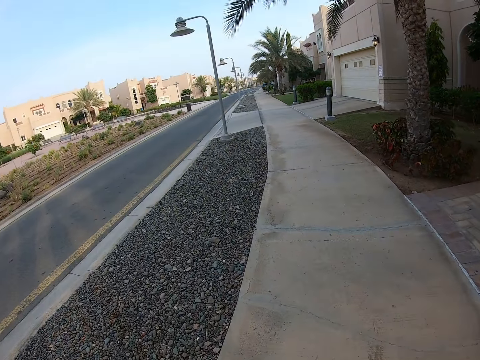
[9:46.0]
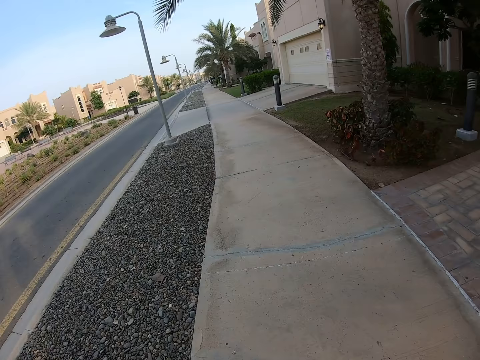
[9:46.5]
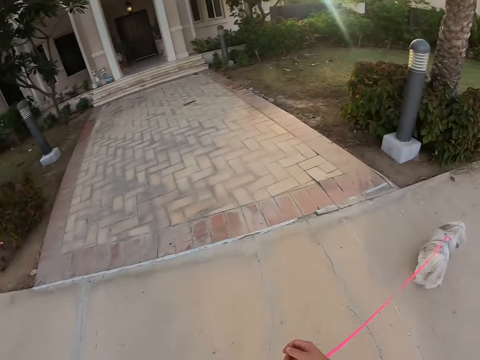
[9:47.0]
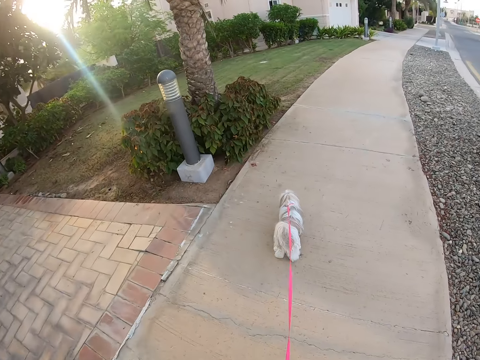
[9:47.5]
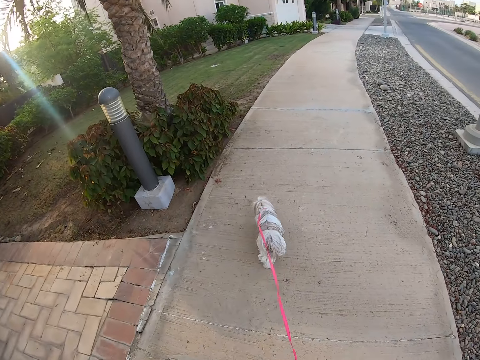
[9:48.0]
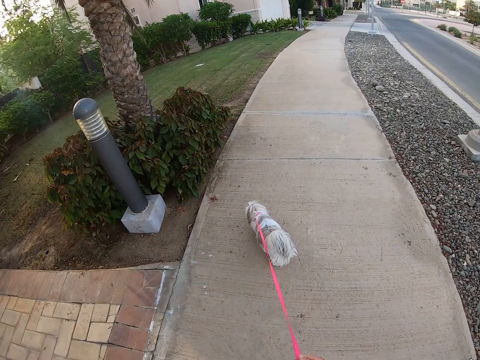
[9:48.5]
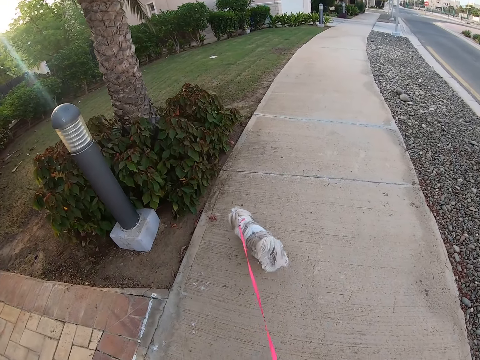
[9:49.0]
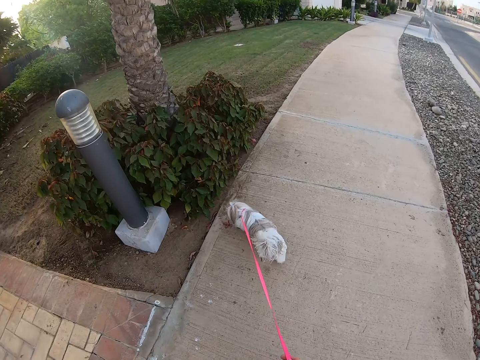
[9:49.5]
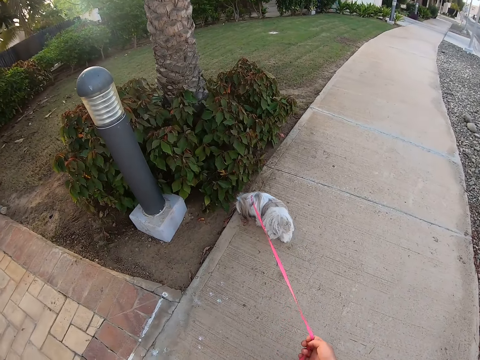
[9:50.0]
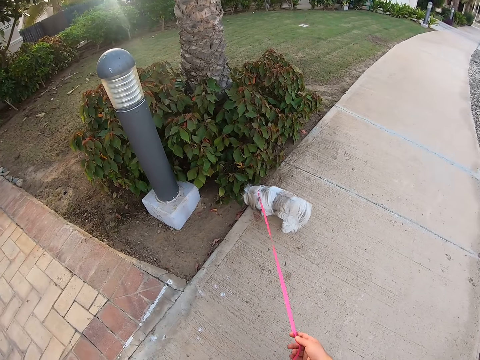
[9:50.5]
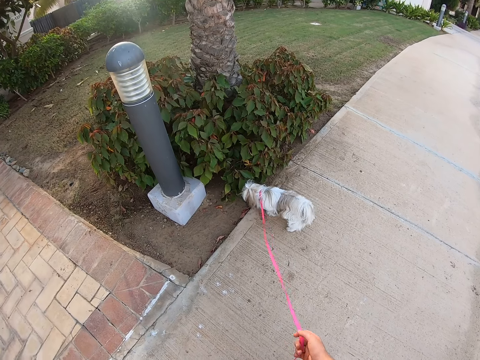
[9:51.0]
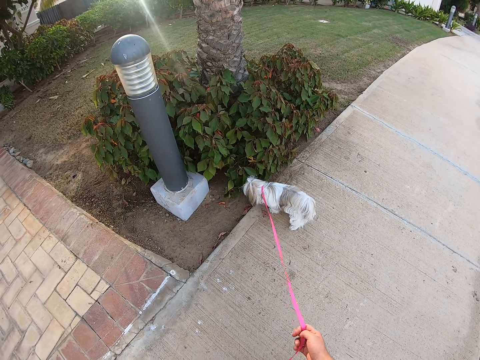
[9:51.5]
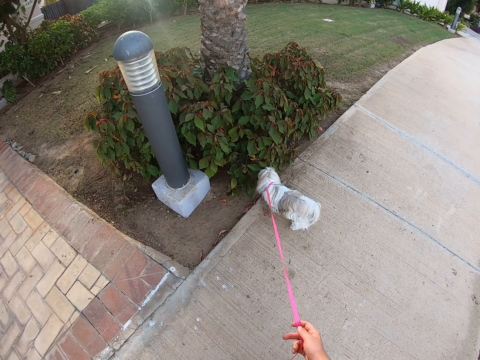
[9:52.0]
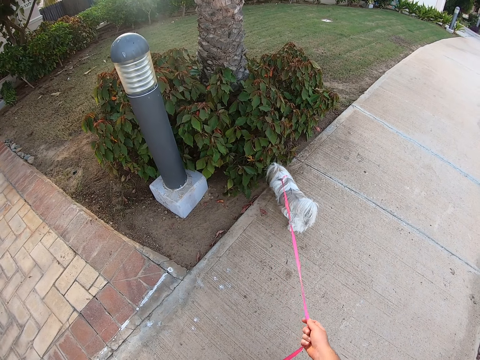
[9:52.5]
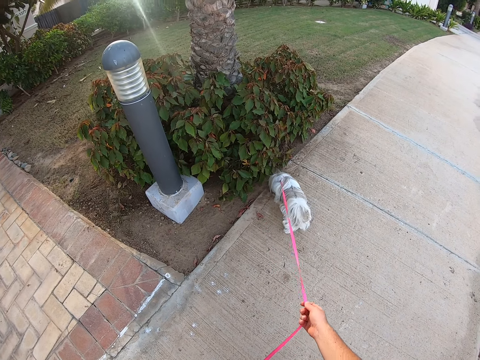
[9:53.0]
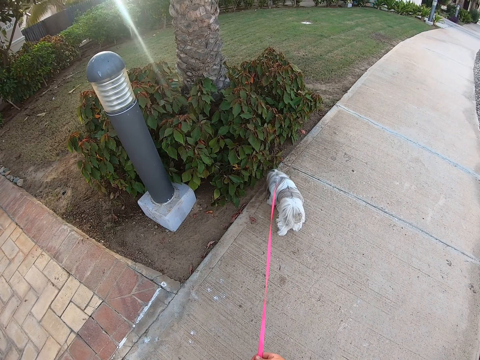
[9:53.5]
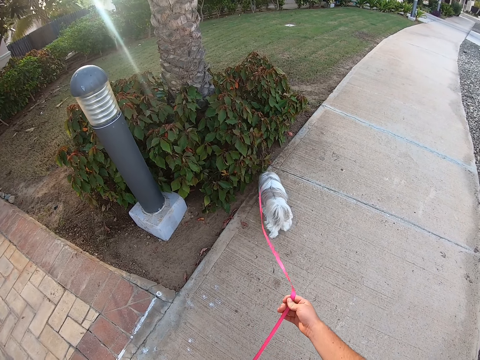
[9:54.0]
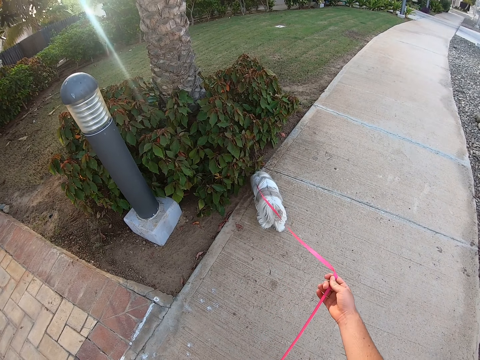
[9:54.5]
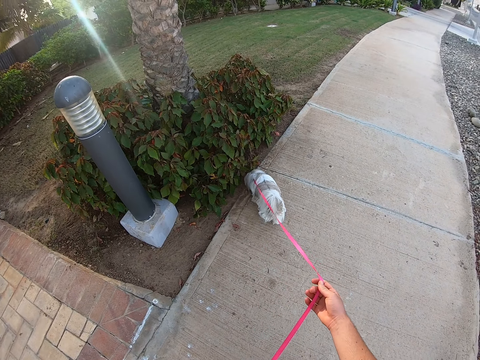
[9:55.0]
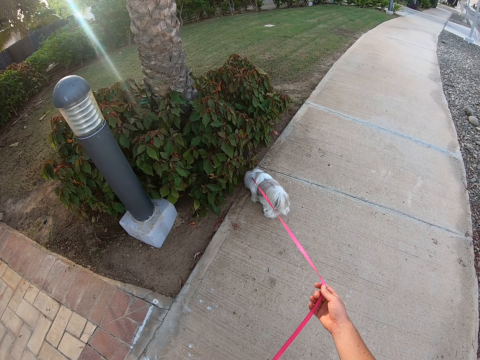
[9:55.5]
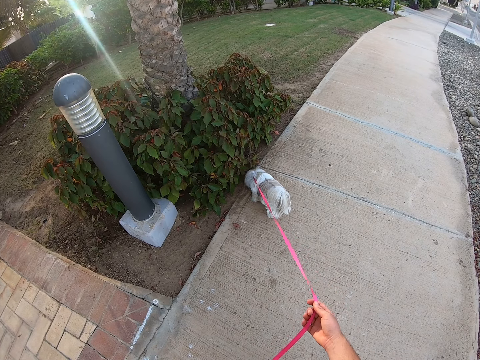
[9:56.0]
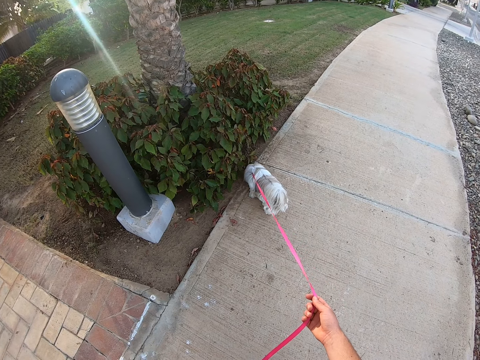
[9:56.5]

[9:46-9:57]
The camera wearer looks around. They move around. They stop walking. They stand on the pavement while holding the dog. They hold the leash. They stretch the leash.

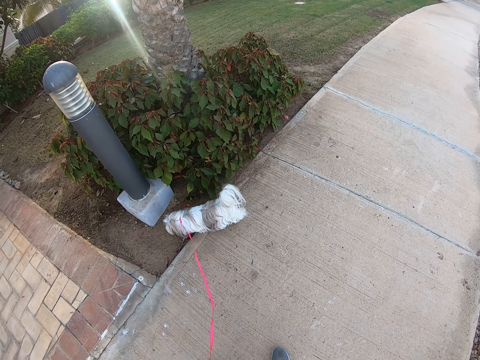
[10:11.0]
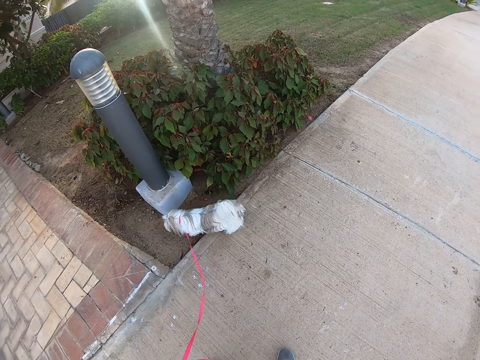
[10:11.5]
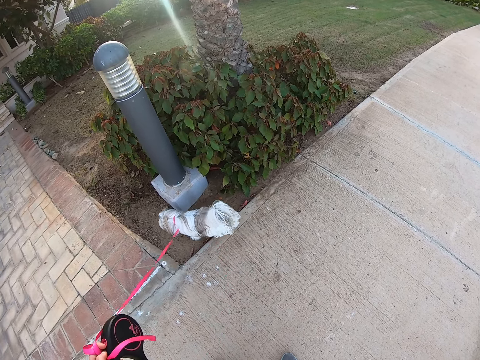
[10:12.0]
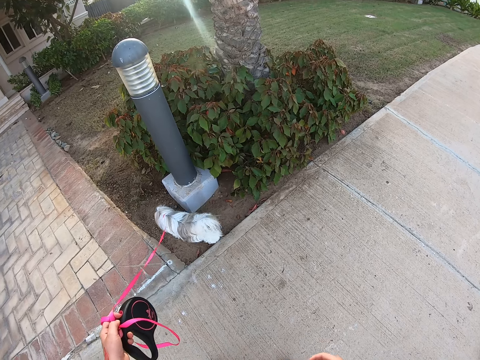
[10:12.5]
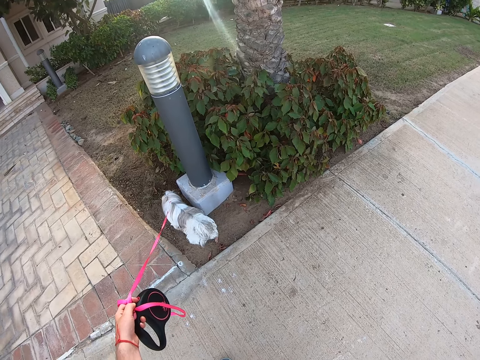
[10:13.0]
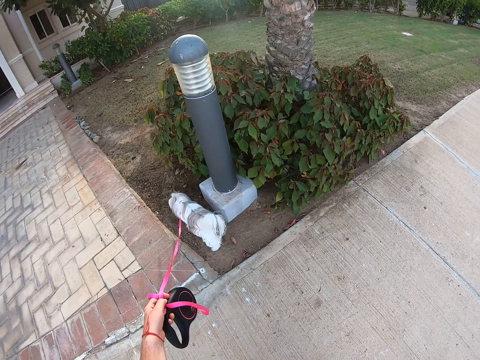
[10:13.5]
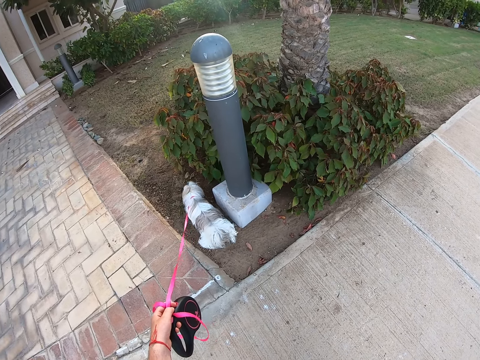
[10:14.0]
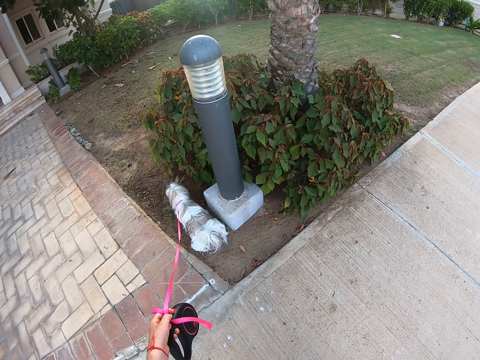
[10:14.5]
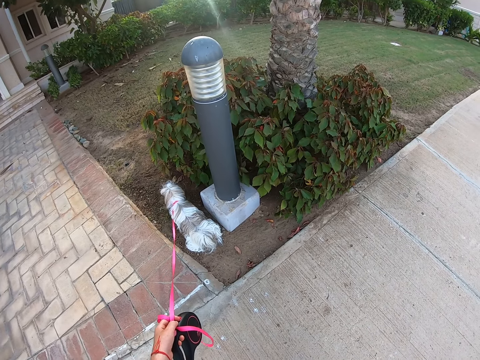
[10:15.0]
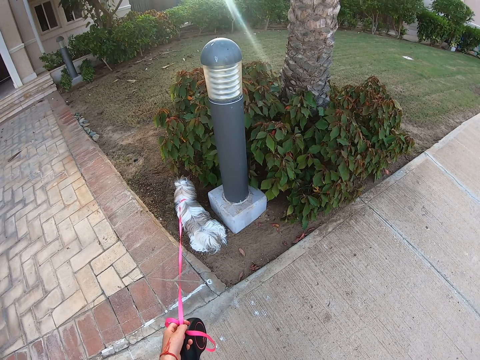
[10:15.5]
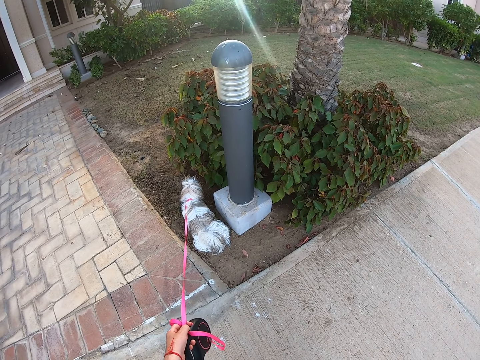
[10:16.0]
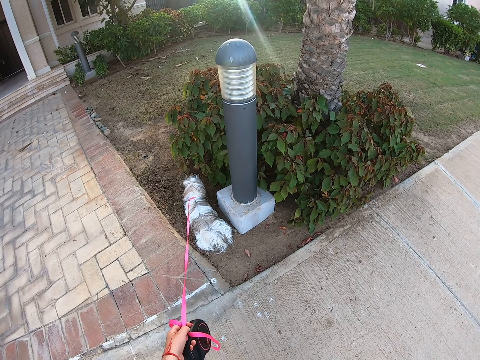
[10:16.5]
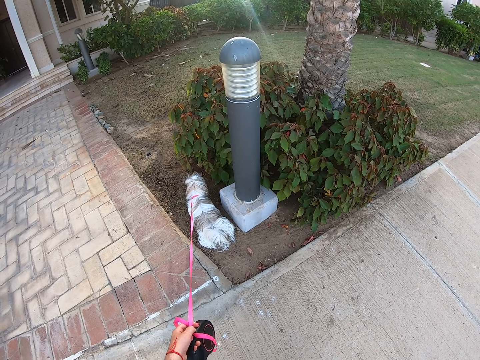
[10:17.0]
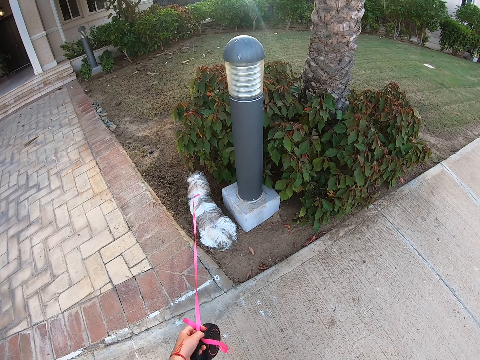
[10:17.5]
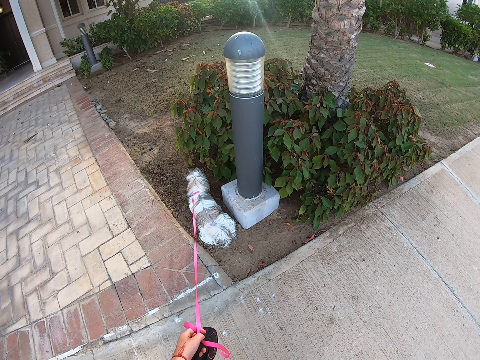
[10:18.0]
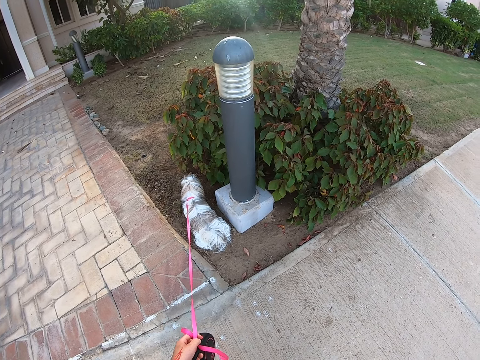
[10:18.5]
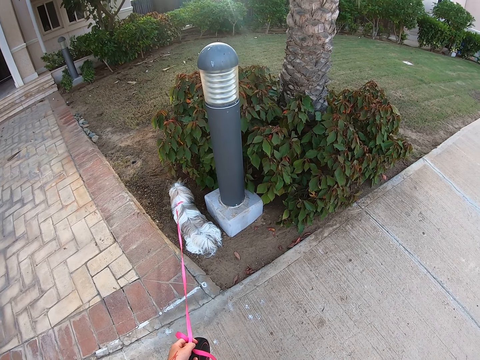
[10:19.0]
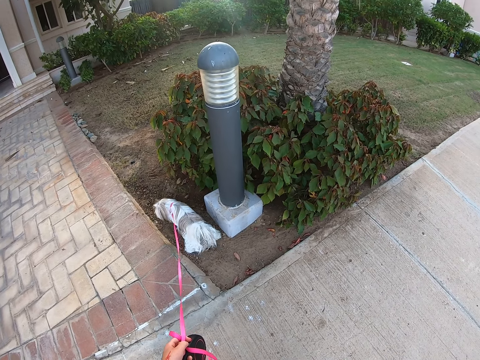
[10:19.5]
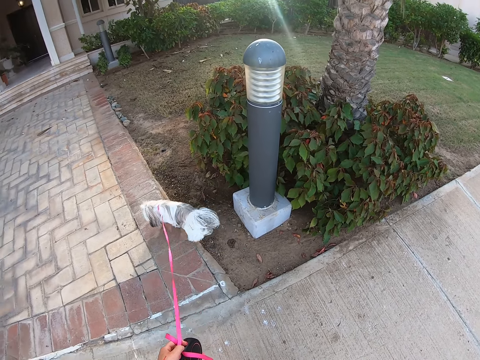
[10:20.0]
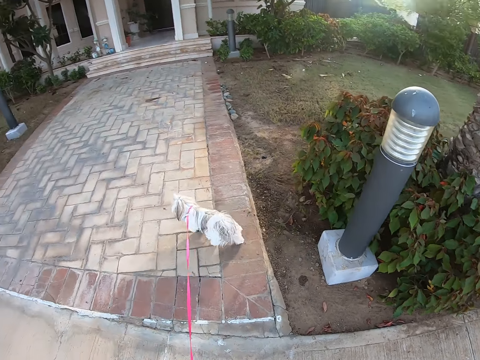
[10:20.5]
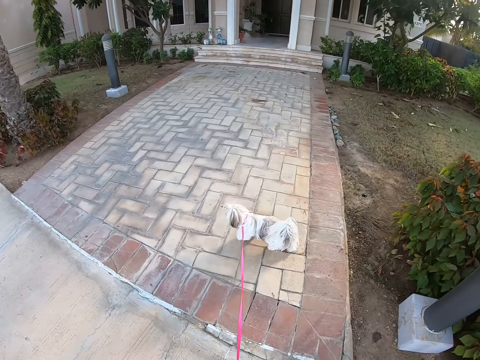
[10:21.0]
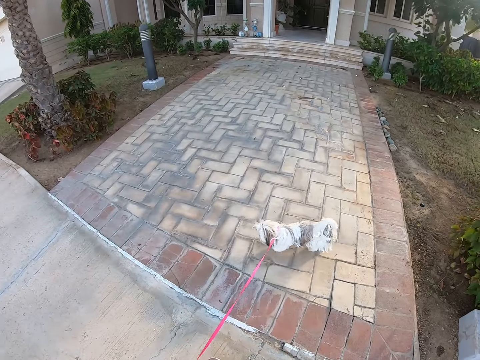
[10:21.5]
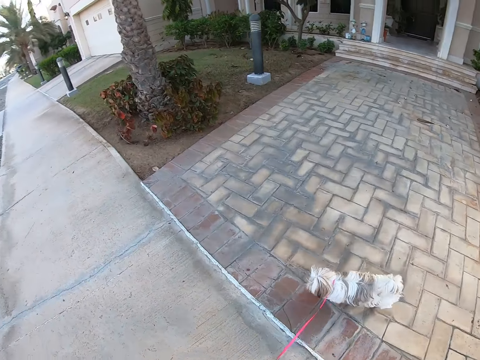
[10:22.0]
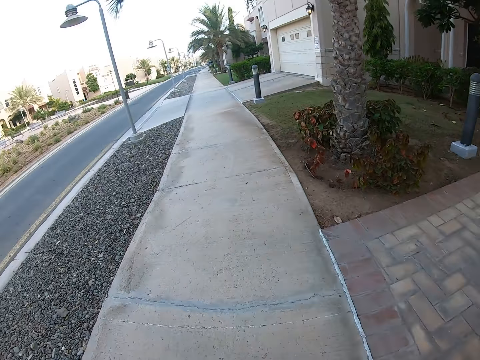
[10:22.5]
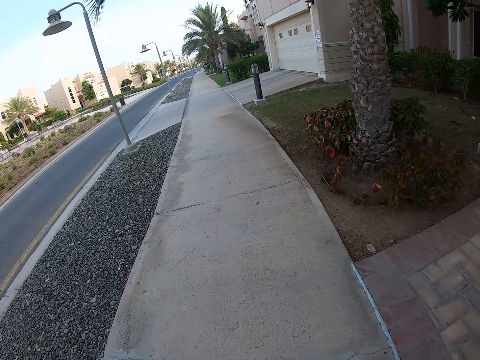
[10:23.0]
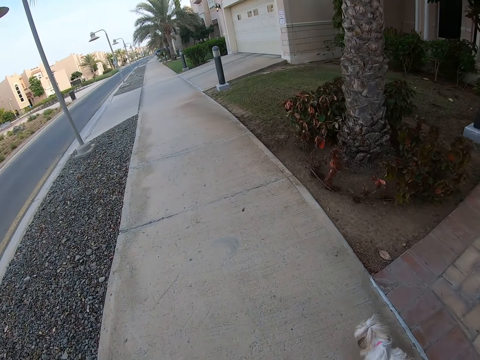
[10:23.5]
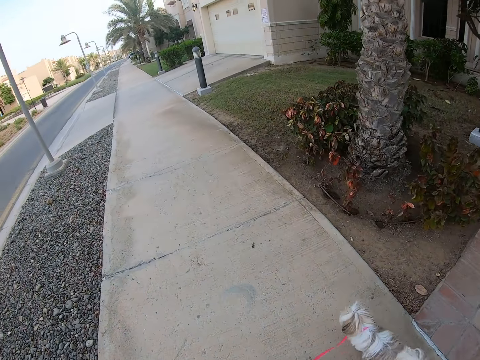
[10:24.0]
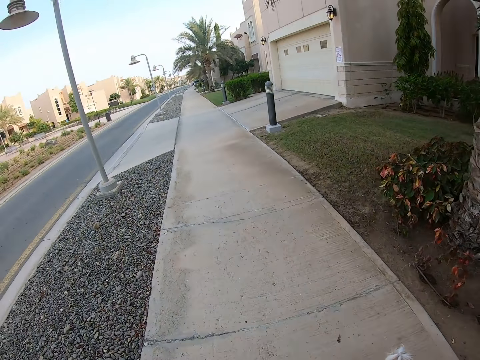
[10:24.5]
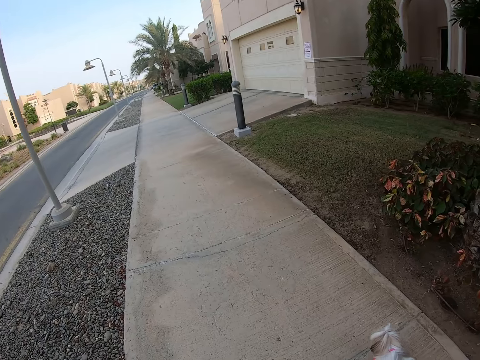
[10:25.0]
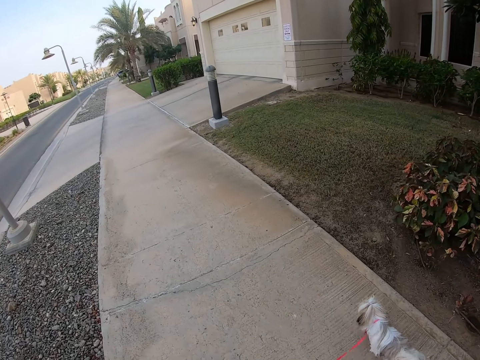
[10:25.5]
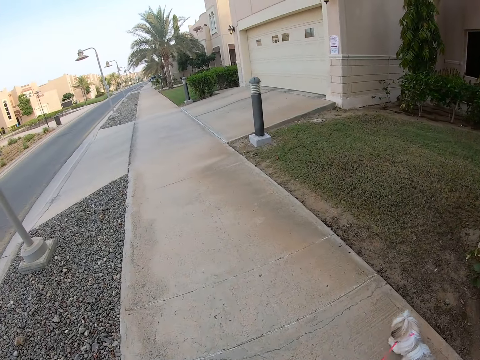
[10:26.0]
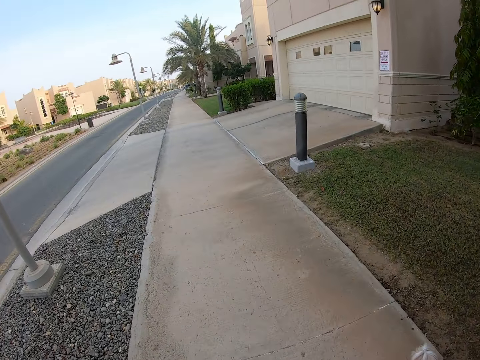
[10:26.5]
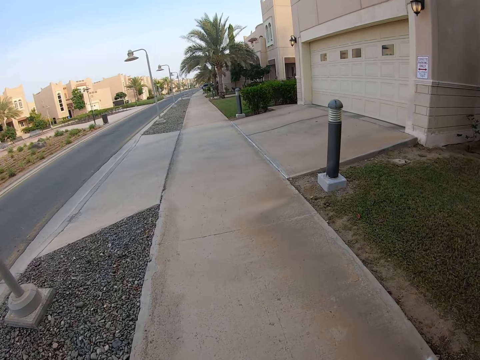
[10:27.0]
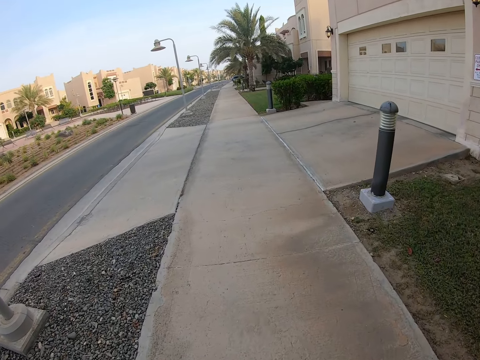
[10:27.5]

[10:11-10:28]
The camera wearer raises his hand. He walks on the pavement with the dog.
